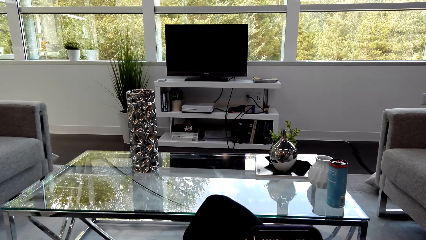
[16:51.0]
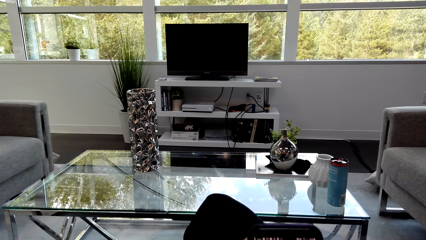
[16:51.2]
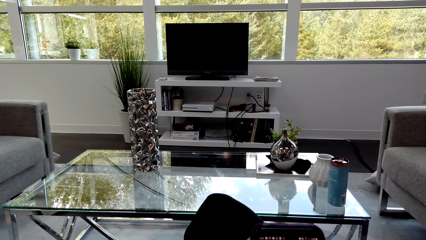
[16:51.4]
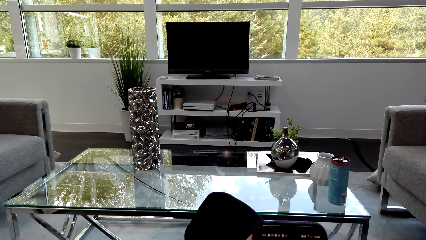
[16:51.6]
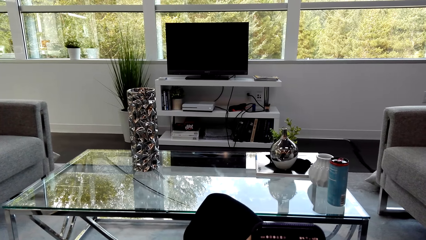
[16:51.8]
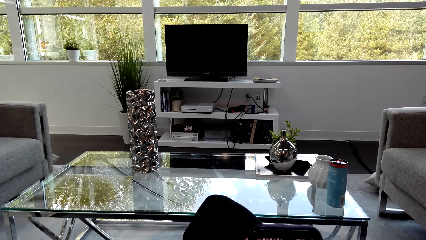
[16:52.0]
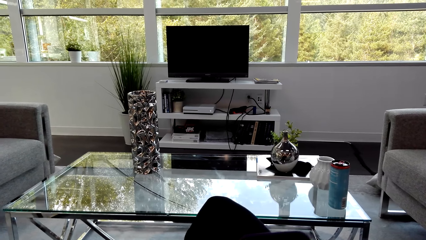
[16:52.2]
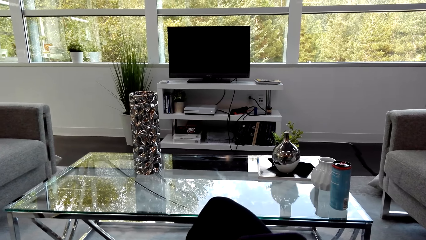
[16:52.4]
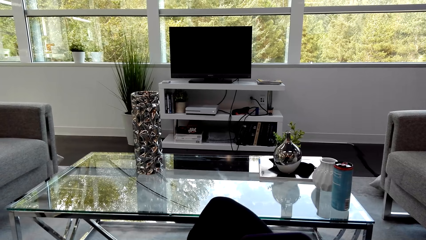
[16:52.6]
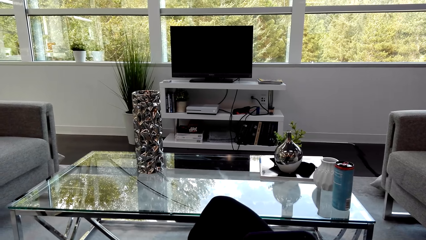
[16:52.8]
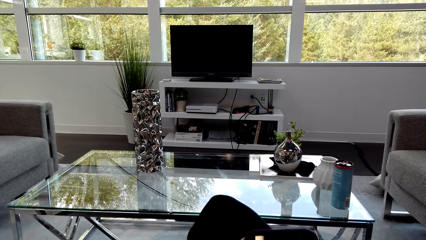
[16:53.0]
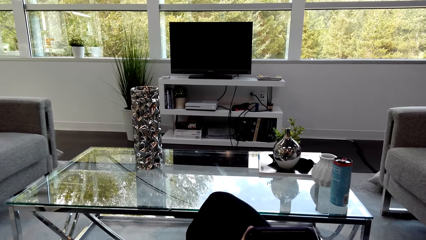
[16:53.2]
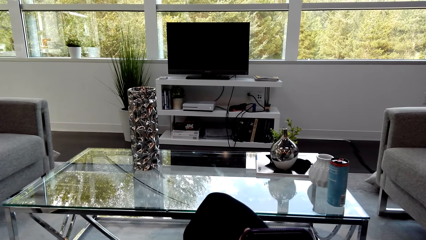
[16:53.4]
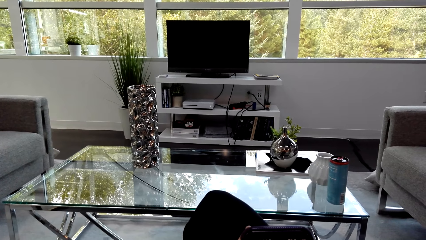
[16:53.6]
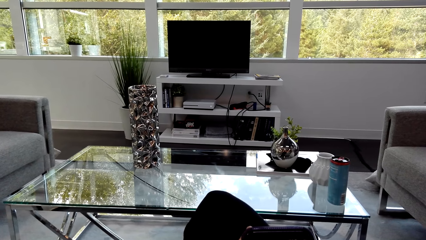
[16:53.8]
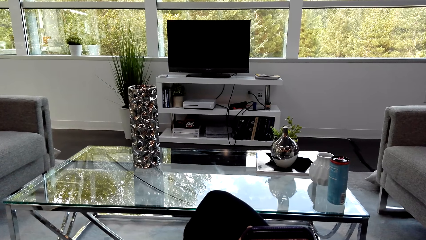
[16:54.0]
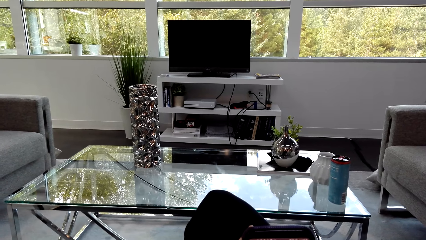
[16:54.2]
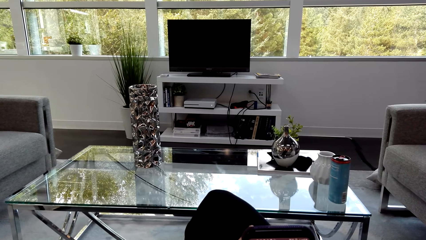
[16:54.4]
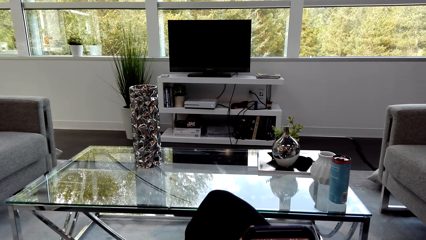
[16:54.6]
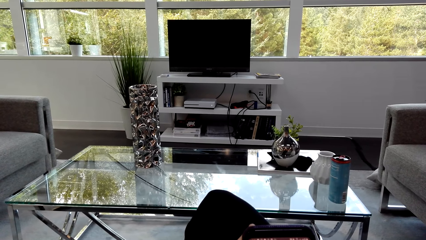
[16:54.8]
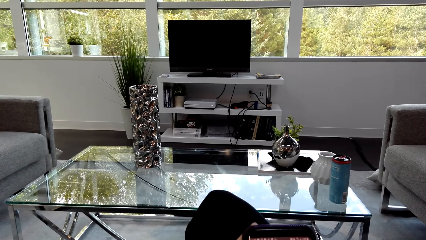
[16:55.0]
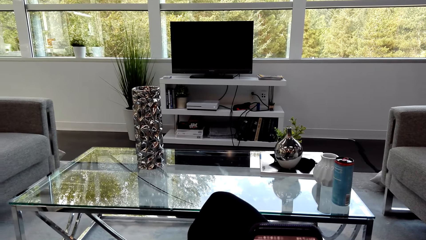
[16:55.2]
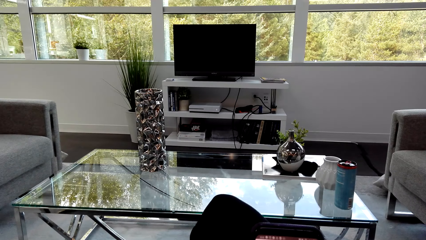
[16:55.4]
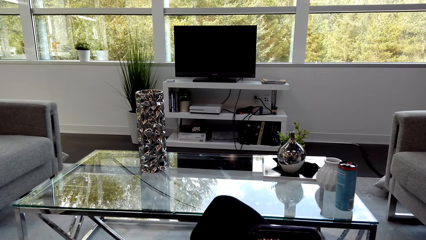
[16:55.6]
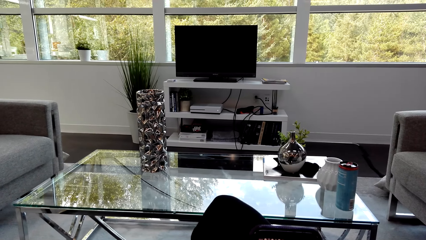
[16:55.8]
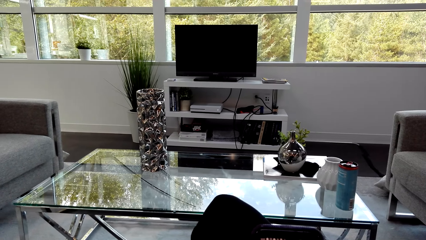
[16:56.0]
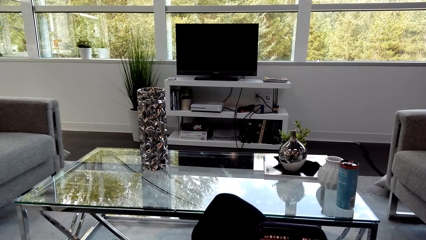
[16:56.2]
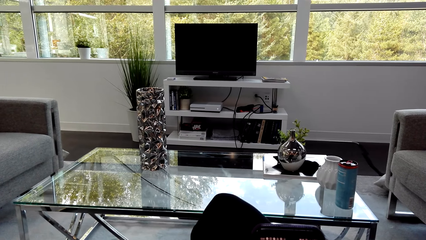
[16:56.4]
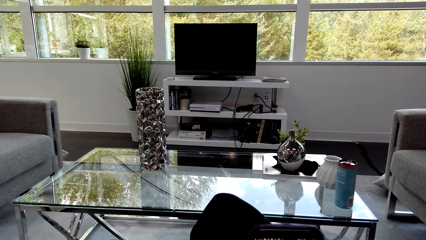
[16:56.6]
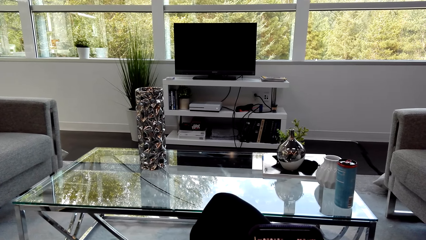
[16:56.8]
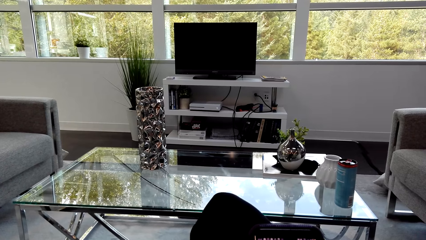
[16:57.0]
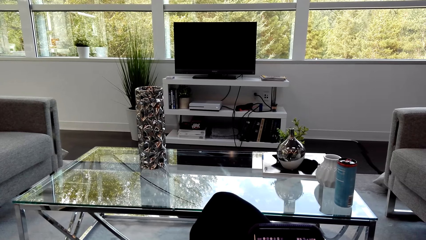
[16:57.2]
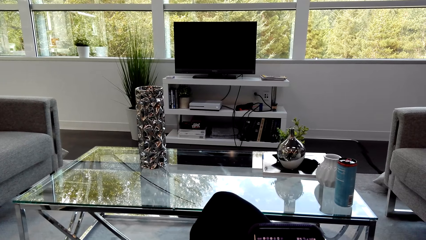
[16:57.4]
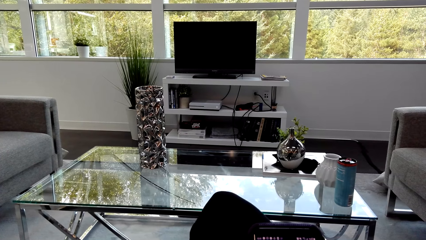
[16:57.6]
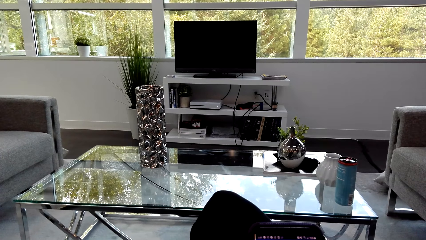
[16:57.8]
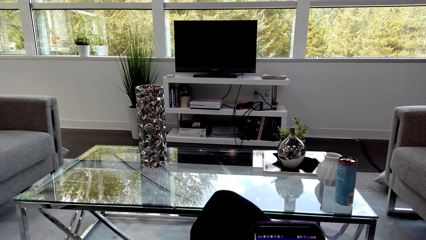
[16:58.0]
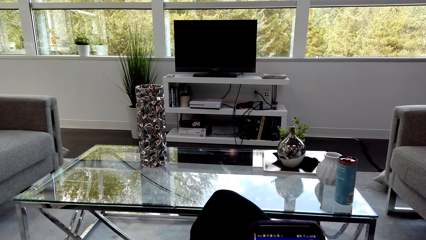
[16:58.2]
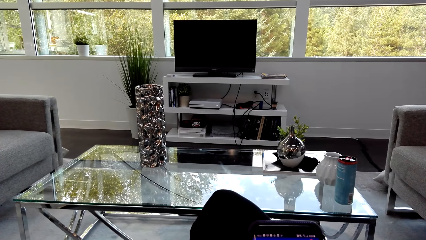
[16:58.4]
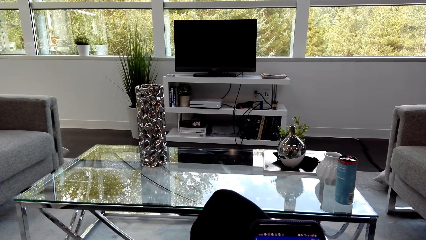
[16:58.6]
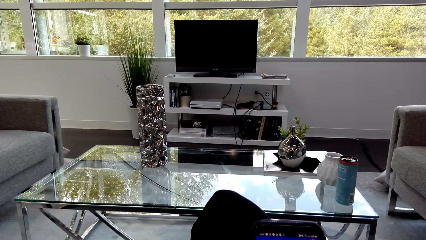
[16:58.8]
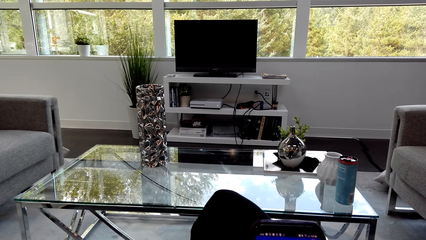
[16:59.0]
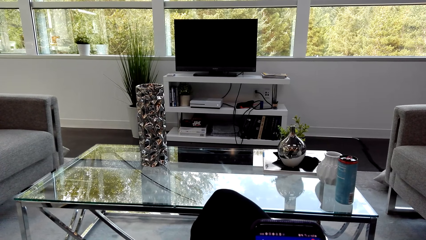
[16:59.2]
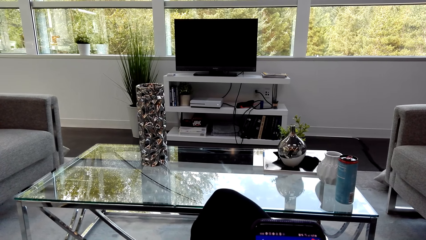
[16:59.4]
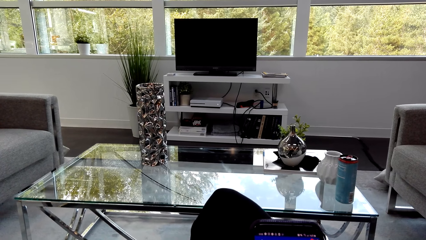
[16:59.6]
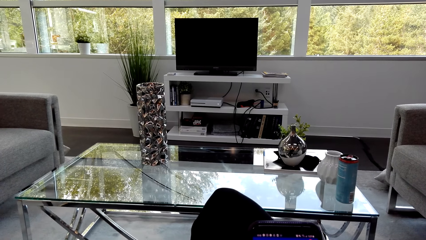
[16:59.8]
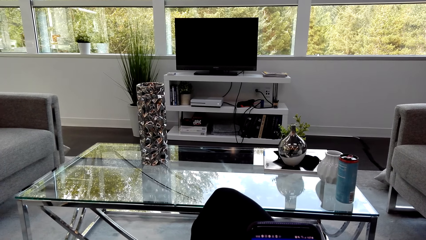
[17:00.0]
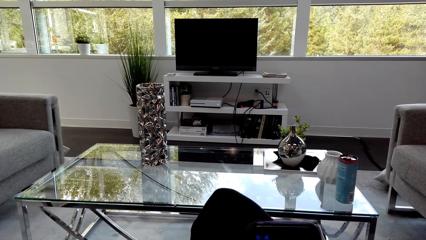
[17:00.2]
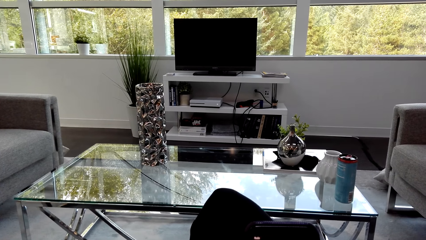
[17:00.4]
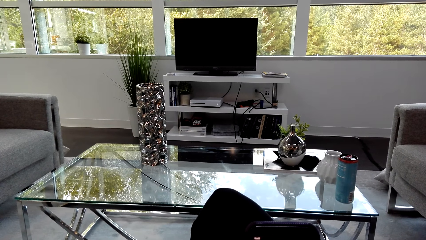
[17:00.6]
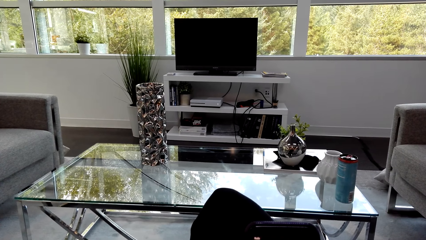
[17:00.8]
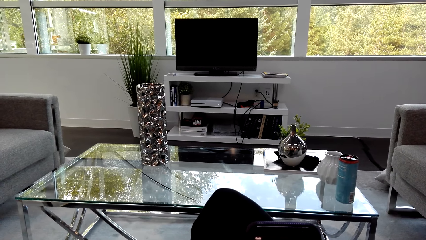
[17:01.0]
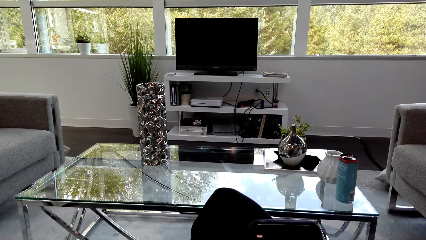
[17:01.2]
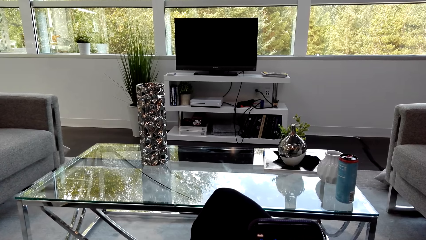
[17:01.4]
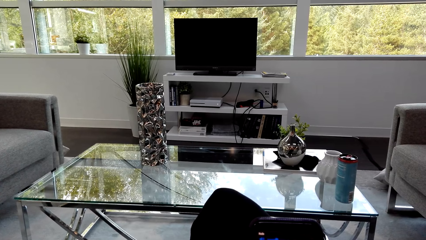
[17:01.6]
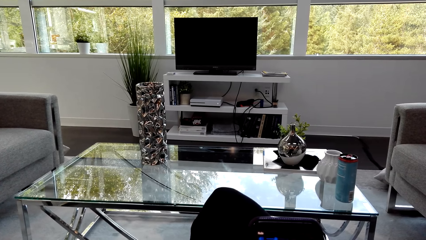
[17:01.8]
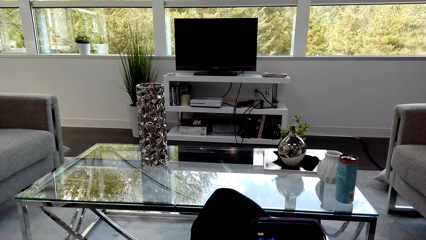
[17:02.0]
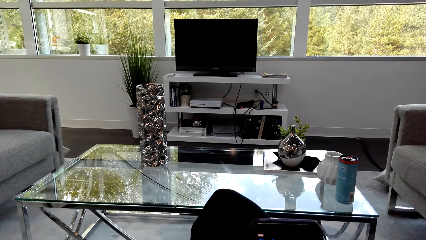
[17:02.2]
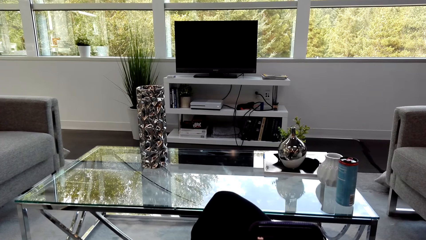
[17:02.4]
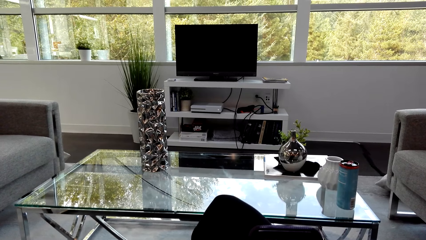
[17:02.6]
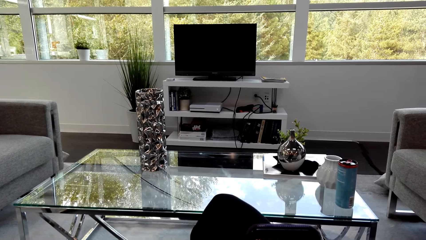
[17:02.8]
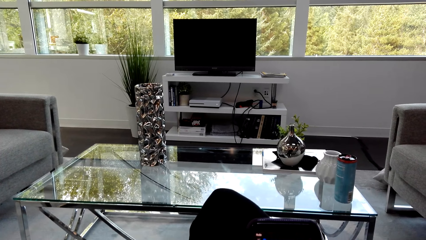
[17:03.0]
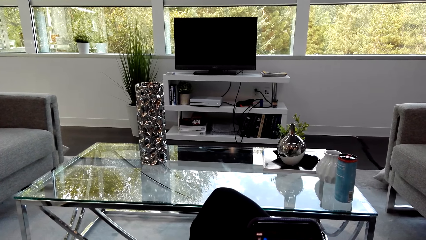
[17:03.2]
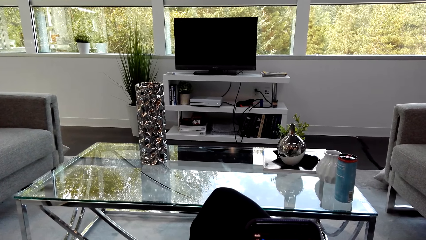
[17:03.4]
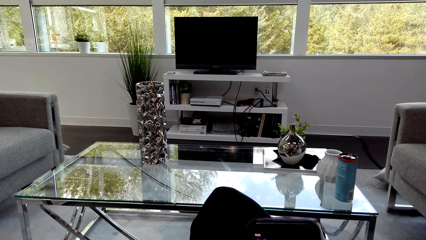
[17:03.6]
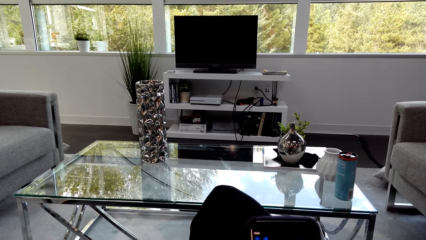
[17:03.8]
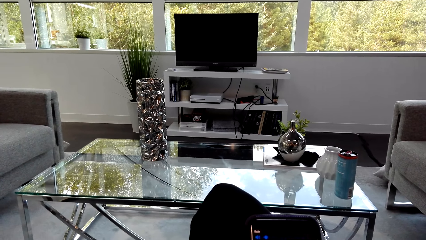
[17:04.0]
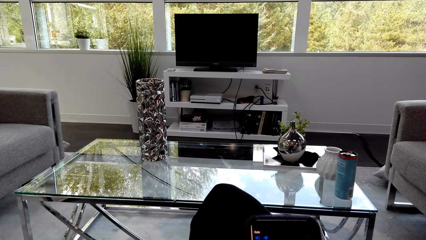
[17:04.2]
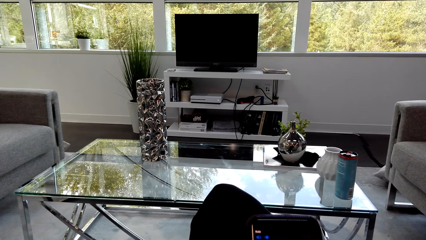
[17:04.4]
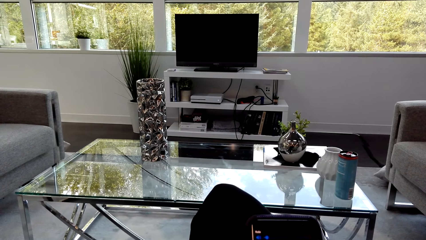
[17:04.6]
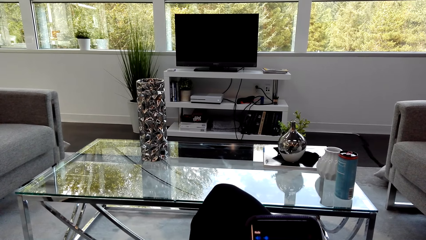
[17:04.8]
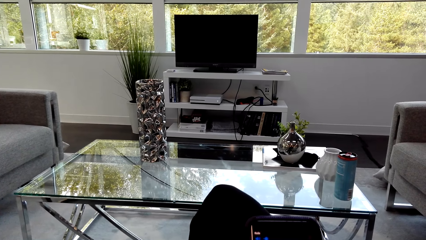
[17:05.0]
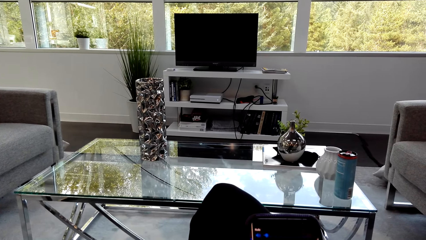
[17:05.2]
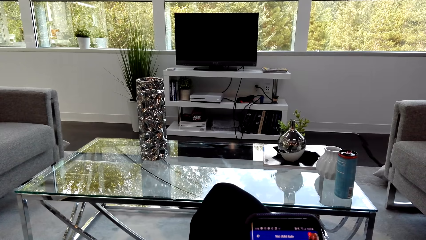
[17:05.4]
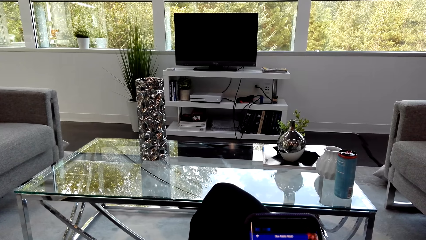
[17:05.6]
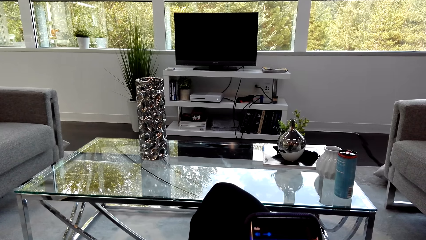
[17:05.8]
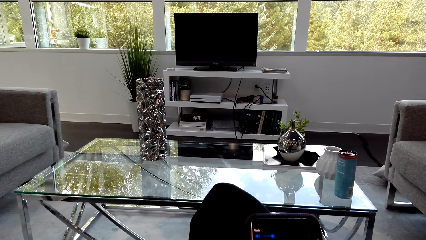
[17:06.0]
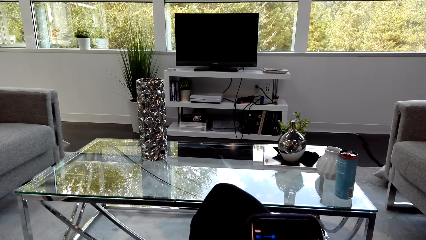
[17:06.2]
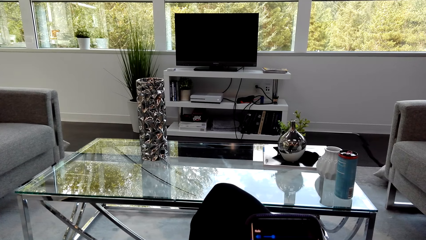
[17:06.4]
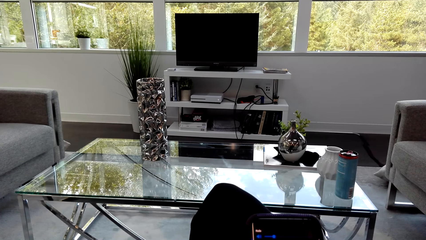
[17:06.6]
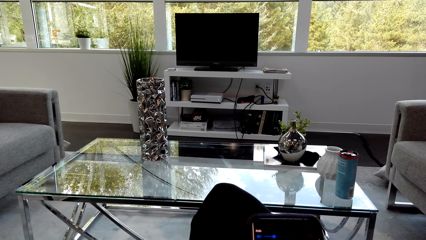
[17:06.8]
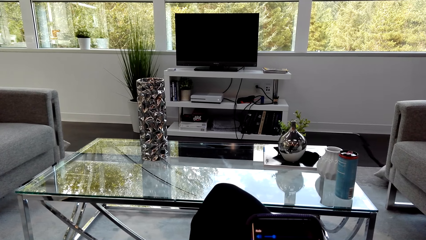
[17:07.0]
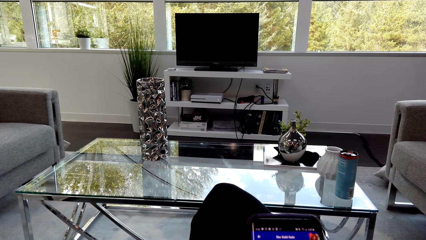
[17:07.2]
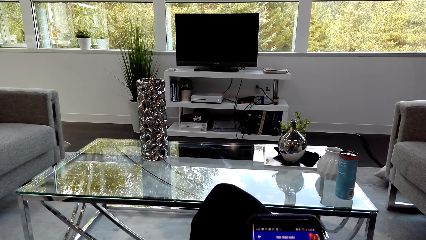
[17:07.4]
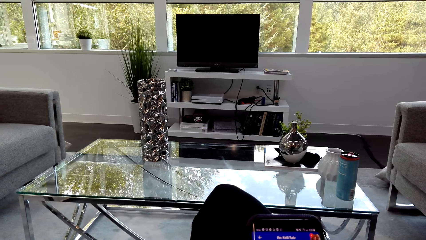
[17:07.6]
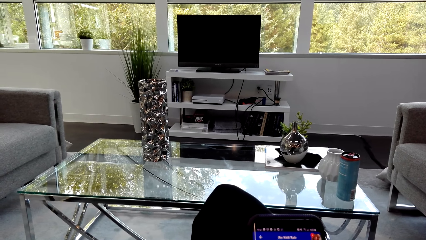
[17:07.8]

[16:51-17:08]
The camera wearer scrolls the cellphone. They converse with a man. They scroll the cellphone. They scroll the cellphone again.
